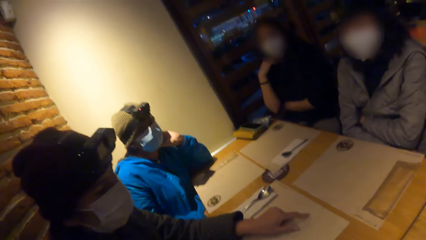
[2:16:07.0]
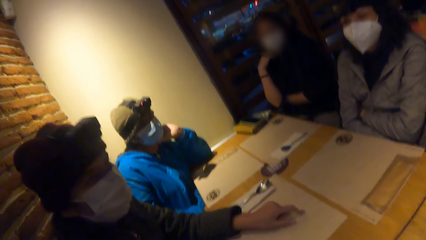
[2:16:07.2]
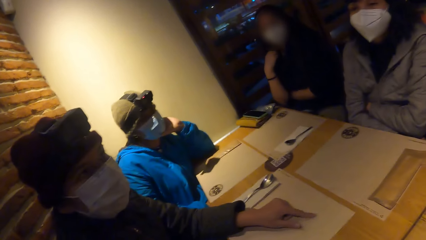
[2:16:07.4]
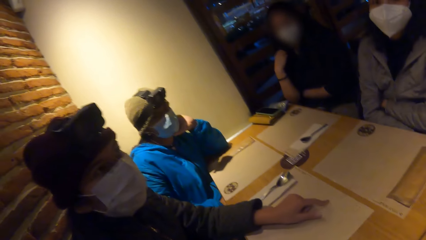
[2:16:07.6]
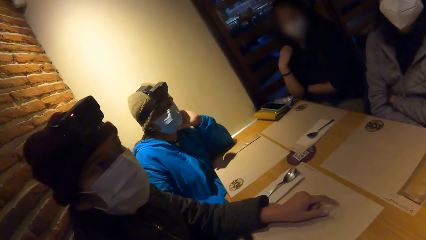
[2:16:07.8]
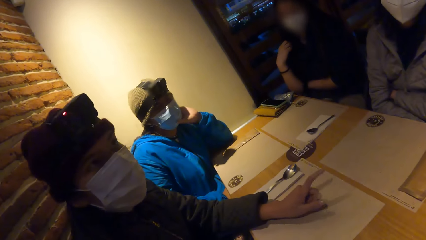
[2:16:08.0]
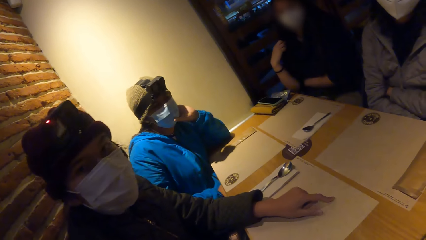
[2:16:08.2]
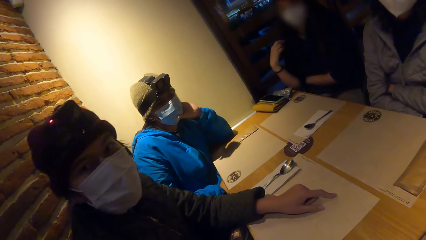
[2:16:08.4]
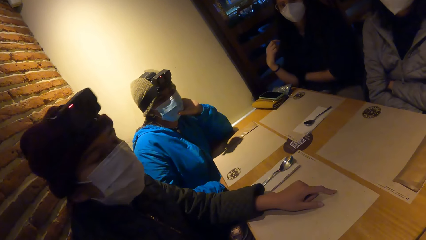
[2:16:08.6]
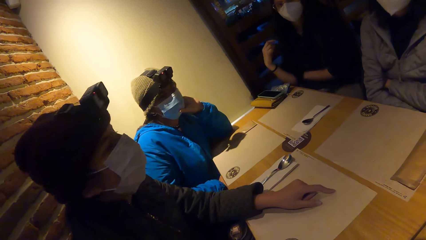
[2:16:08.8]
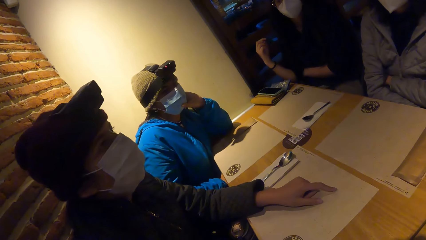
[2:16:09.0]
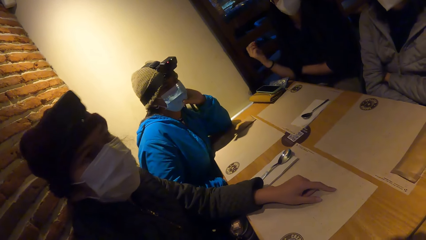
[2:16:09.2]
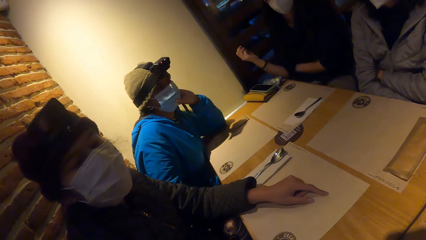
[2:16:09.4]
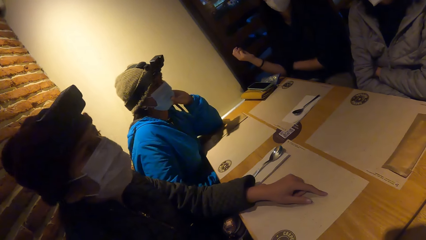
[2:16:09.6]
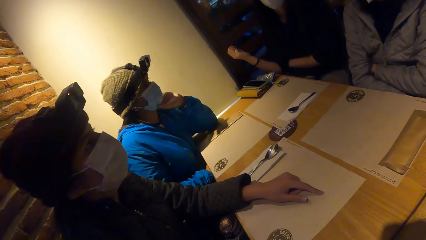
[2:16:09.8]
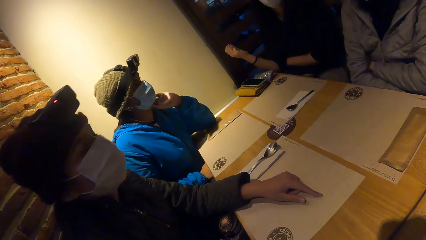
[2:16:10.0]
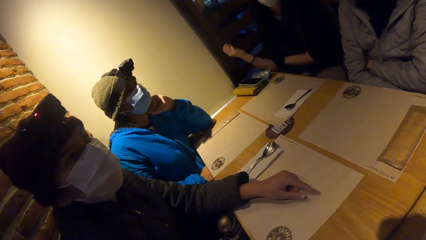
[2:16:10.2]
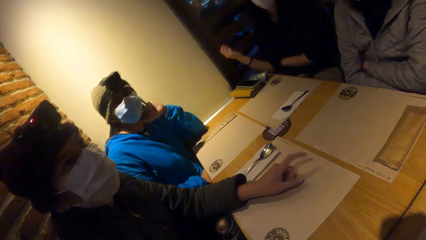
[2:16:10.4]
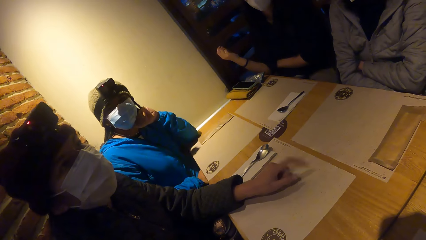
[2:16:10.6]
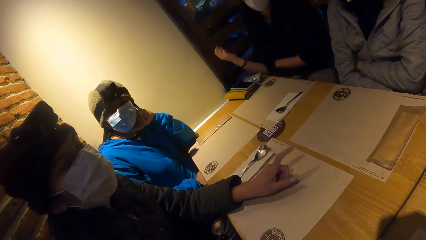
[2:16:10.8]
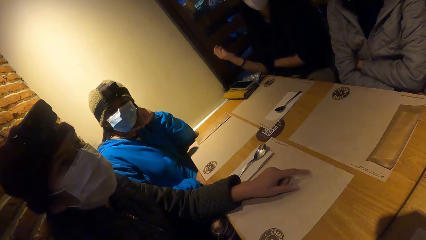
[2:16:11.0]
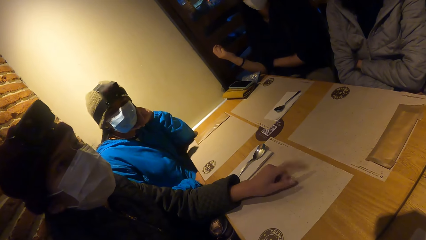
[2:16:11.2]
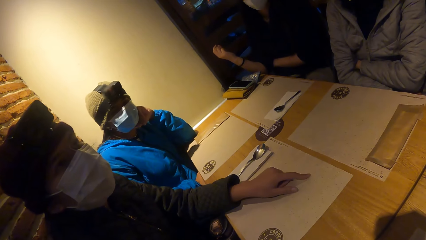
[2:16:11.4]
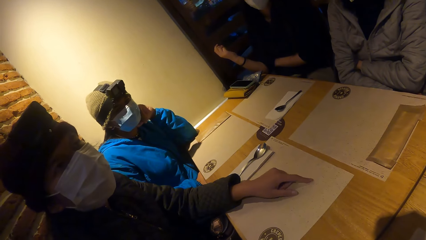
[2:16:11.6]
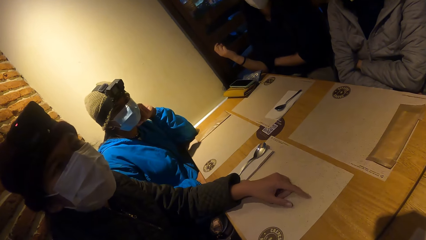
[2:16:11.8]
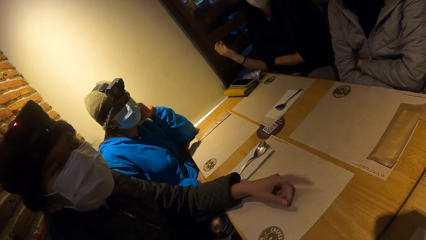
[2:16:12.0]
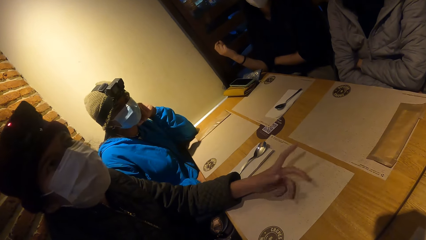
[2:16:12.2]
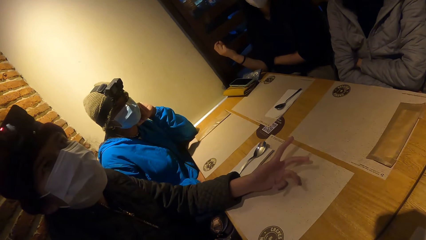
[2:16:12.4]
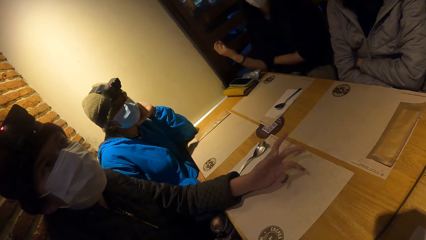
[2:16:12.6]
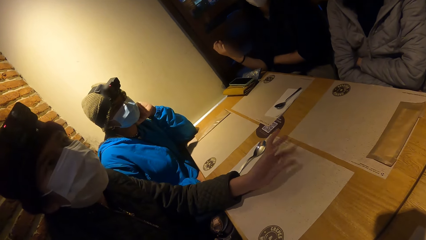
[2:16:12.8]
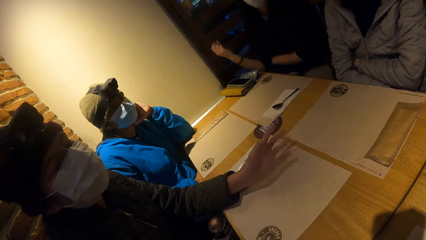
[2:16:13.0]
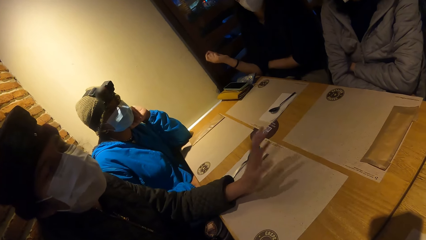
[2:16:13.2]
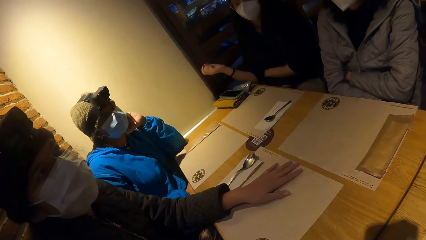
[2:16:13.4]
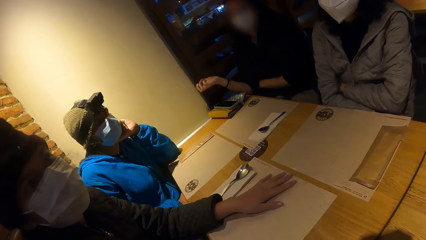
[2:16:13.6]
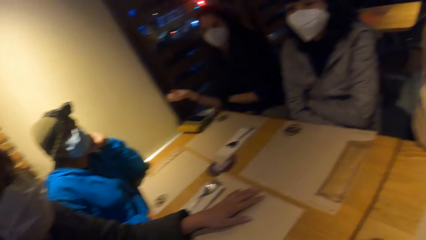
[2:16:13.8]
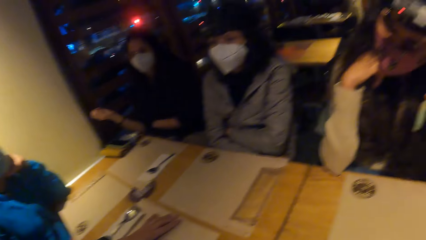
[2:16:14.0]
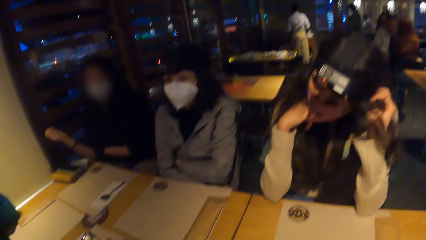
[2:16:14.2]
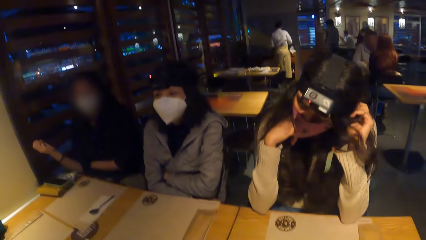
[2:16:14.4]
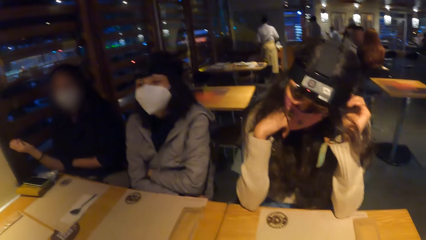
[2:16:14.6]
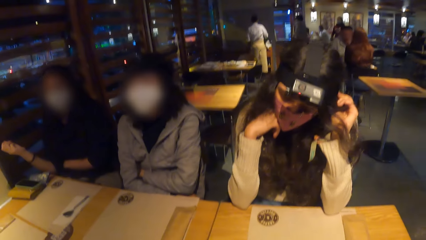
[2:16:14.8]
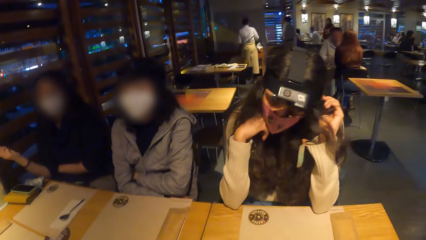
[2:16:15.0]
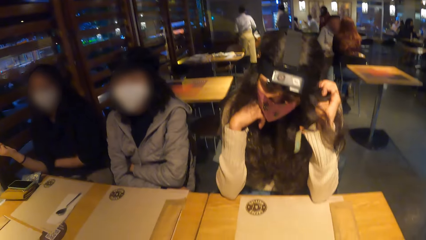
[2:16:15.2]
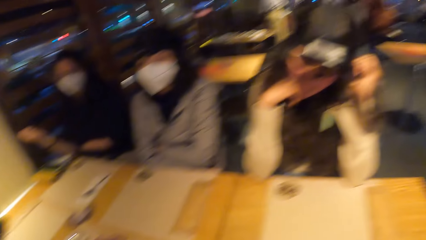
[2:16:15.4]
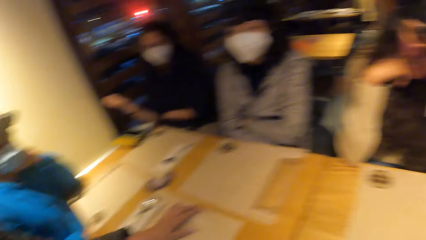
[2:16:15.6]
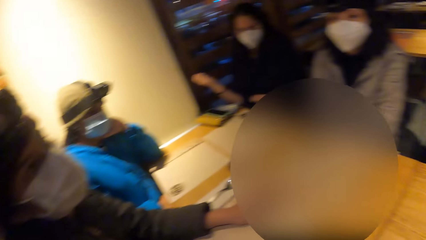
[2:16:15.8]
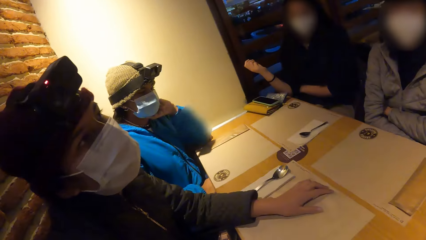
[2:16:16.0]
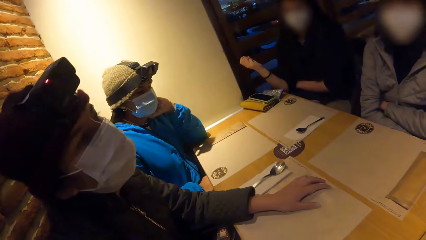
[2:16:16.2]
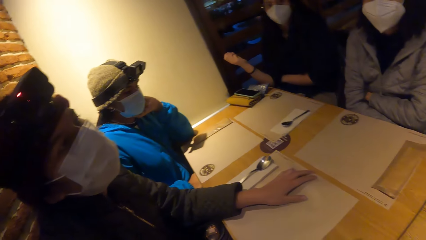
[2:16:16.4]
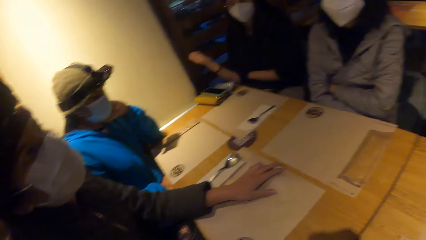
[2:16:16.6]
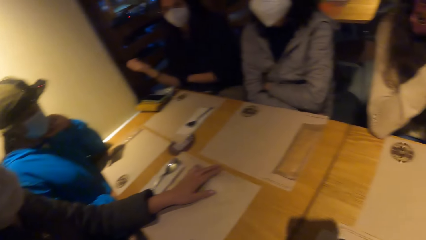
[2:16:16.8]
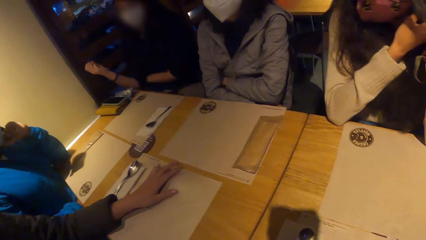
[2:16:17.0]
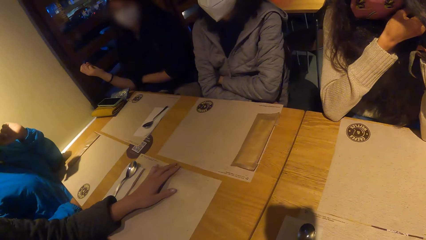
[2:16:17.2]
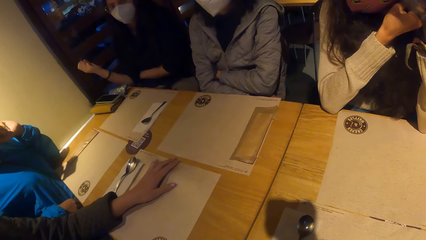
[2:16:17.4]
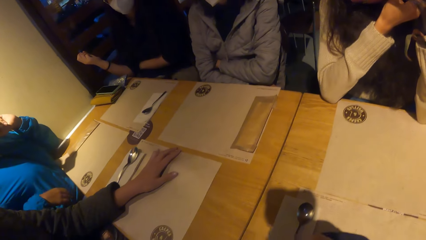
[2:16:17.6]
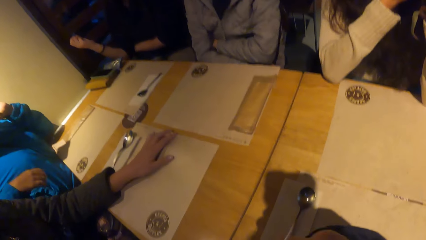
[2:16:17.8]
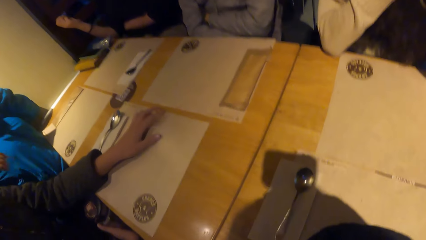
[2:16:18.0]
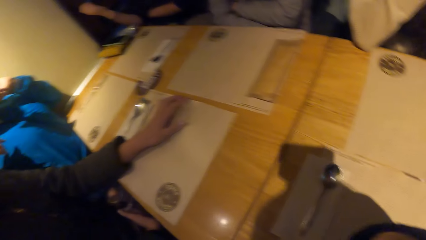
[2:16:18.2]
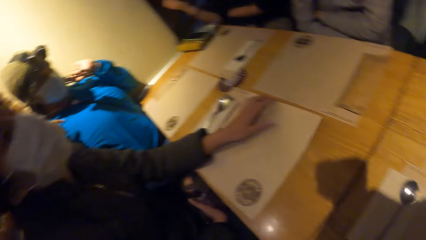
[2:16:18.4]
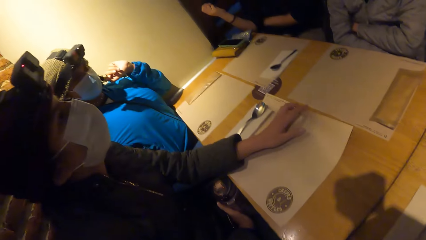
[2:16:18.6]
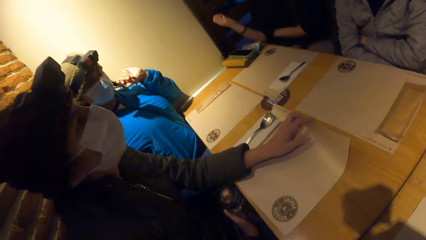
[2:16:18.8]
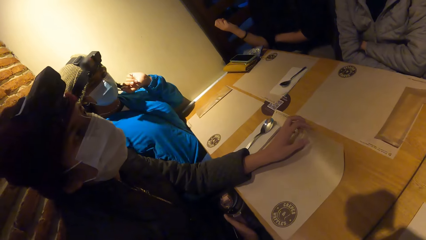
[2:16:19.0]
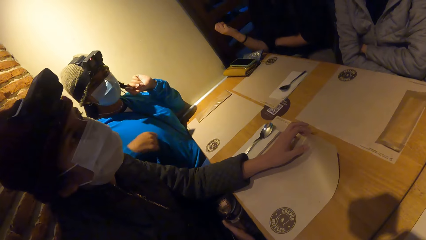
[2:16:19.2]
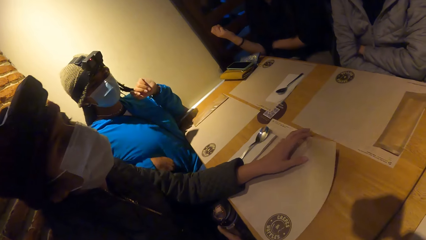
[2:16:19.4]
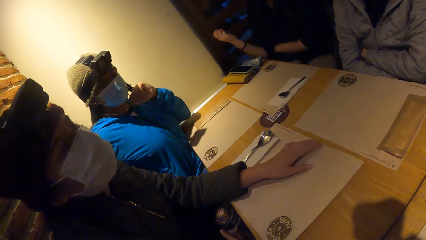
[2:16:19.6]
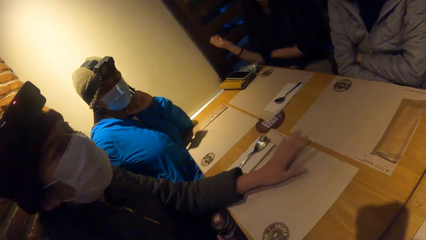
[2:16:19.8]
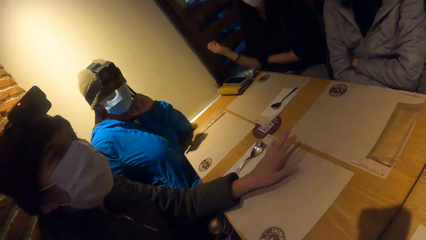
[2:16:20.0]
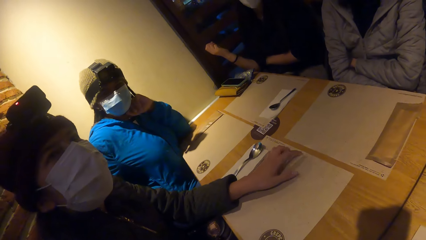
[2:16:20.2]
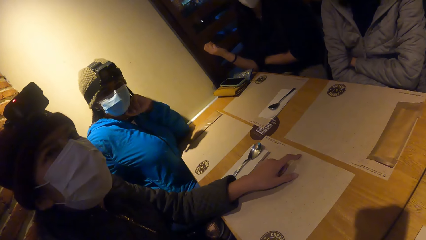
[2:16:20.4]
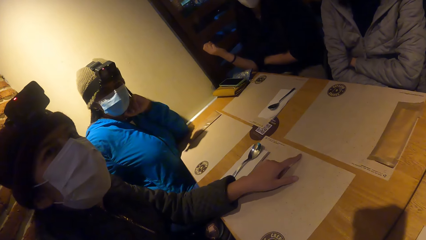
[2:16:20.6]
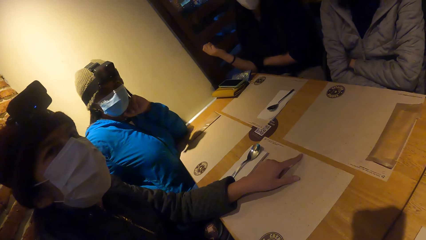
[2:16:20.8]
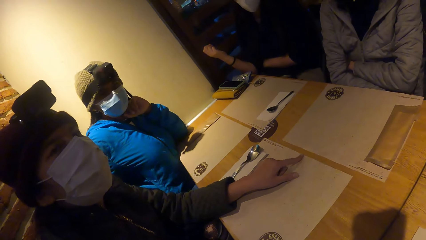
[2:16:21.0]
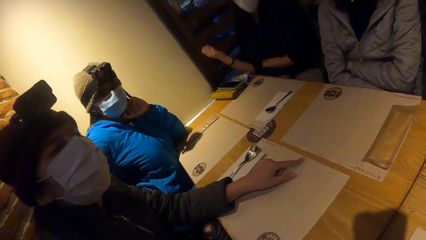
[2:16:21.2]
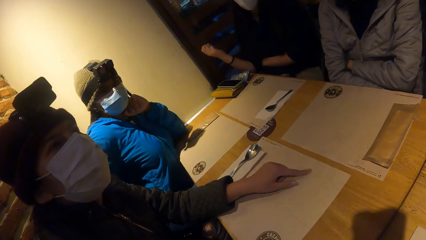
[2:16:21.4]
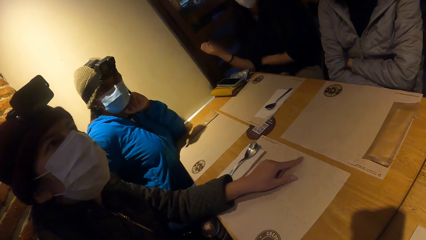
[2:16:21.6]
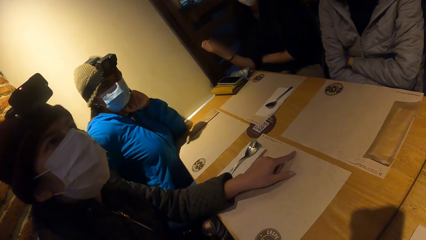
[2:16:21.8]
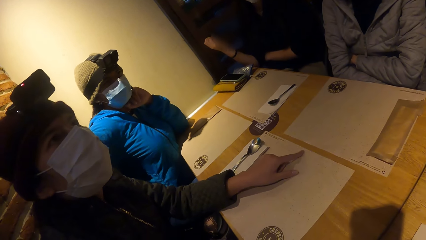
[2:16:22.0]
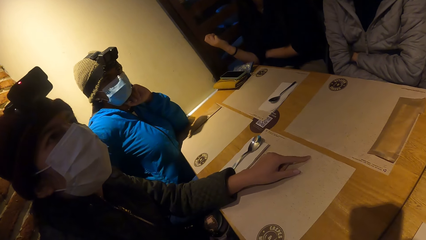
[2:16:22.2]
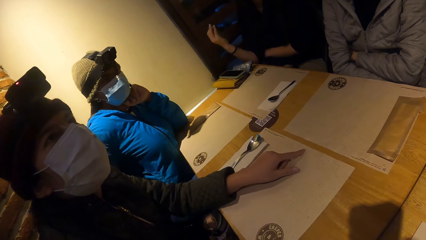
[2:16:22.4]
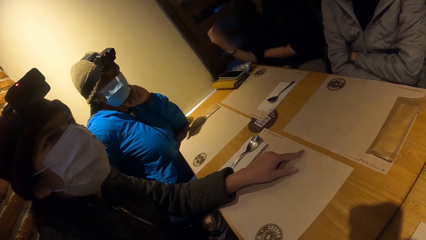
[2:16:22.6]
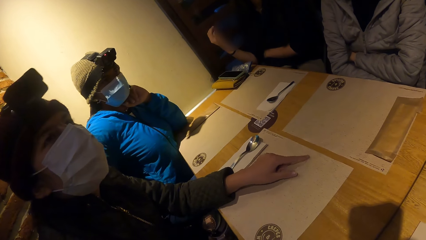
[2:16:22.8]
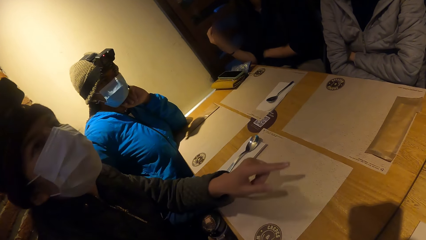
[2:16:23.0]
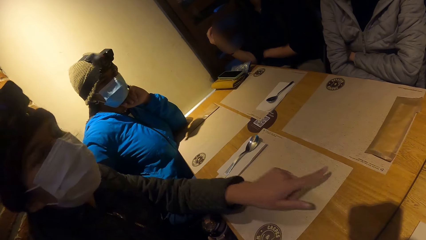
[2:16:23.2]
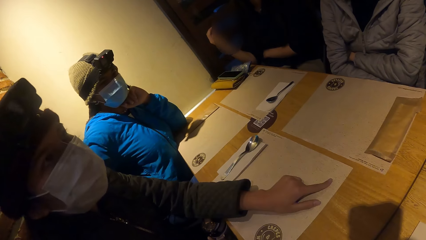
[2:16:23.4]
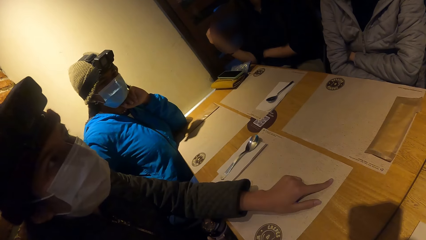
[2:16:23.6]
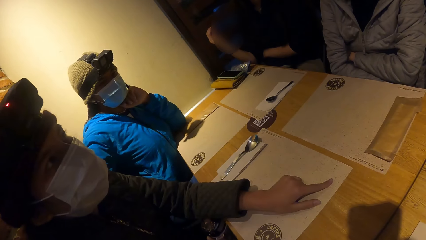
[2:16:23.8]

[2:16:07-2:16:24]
A woman taps the table mat on the table with her left hand. The woman converses with the camera wearer. The camera wearer looks around. A person adjusts a camera. The camera wearer looks around. The woman converses with the person. The camera wearer lifts the table mat on the table with his left hand. The woman taps the table mat on the table with her left hand.
